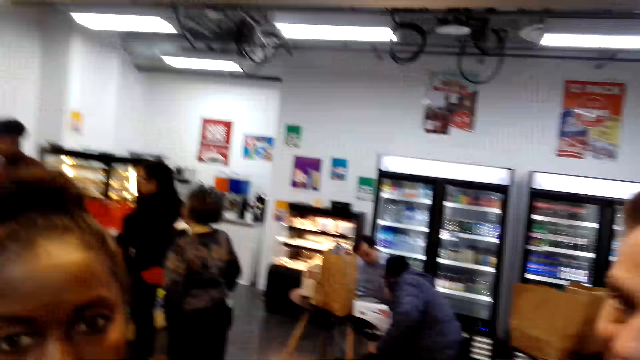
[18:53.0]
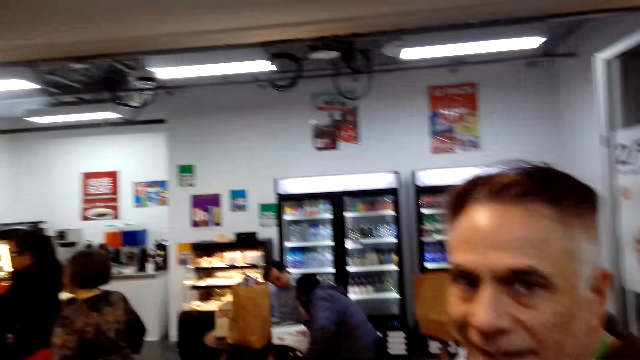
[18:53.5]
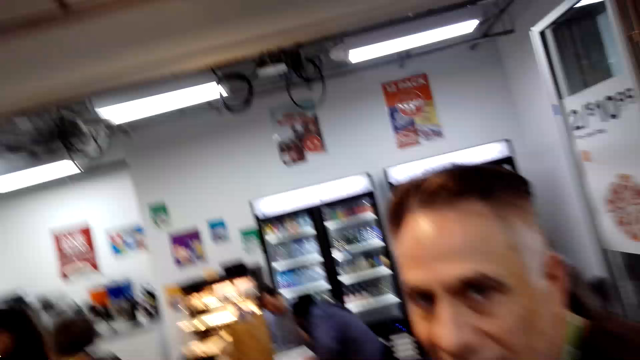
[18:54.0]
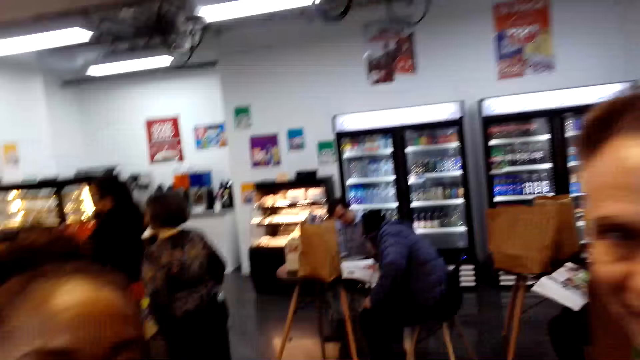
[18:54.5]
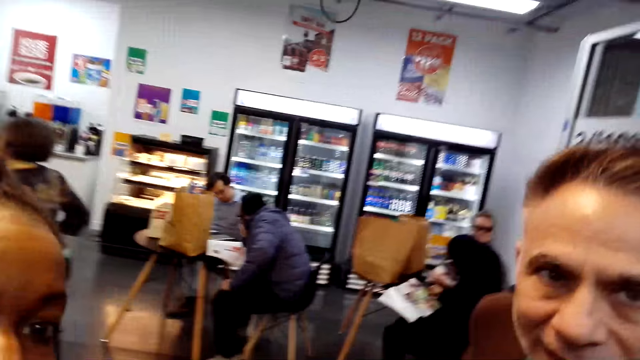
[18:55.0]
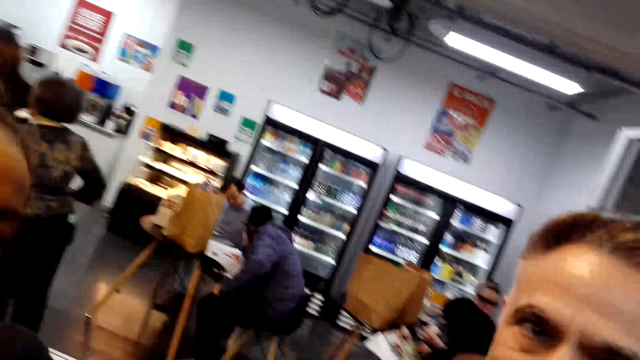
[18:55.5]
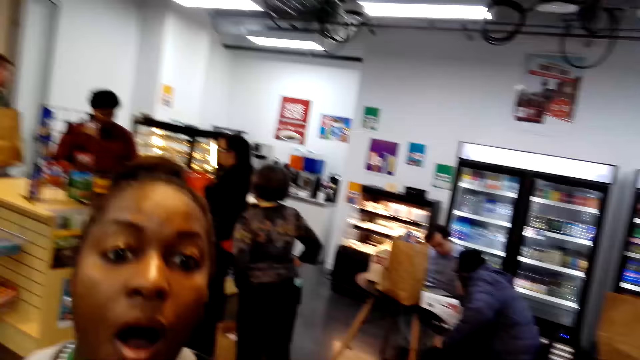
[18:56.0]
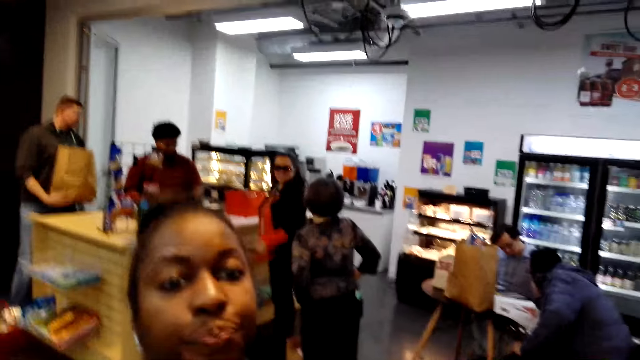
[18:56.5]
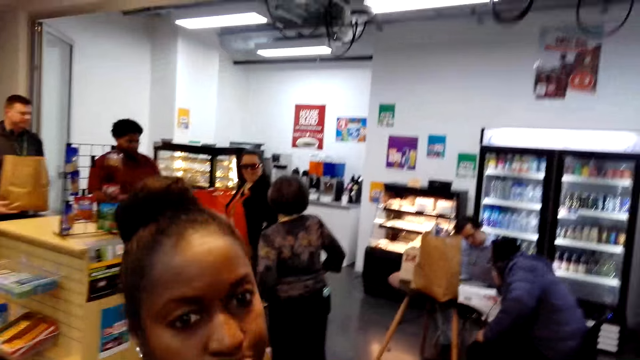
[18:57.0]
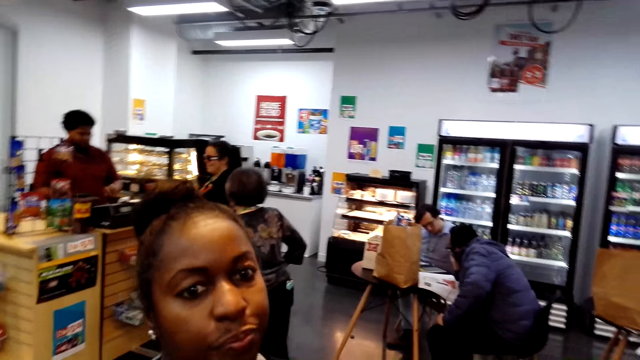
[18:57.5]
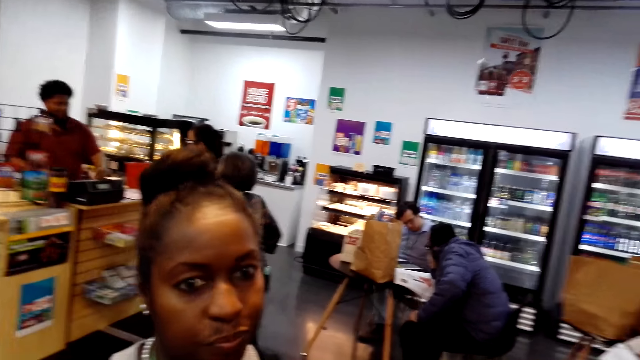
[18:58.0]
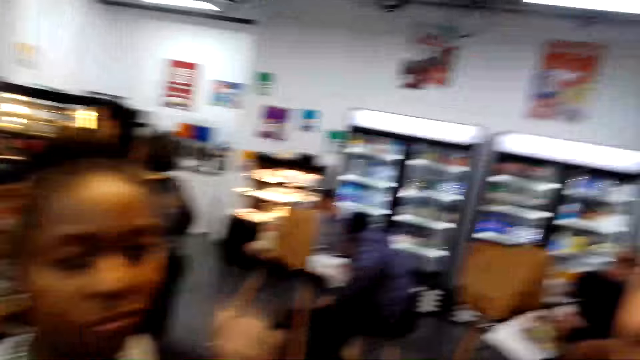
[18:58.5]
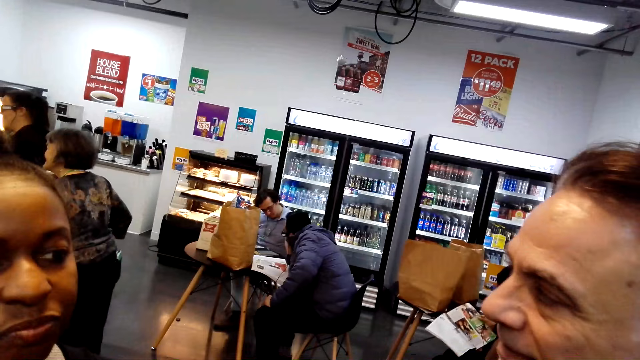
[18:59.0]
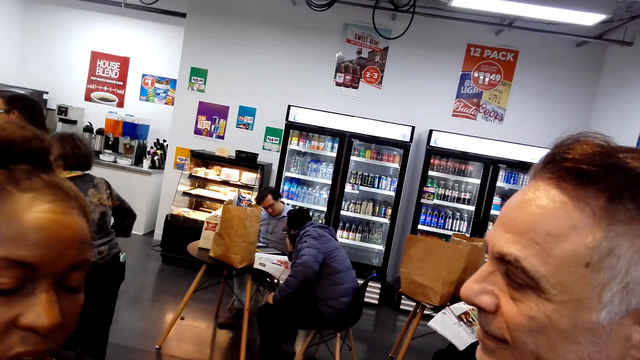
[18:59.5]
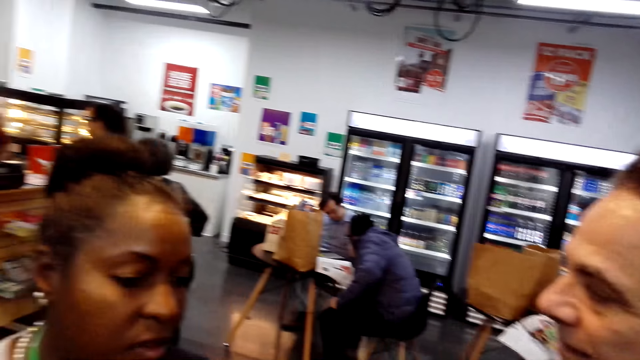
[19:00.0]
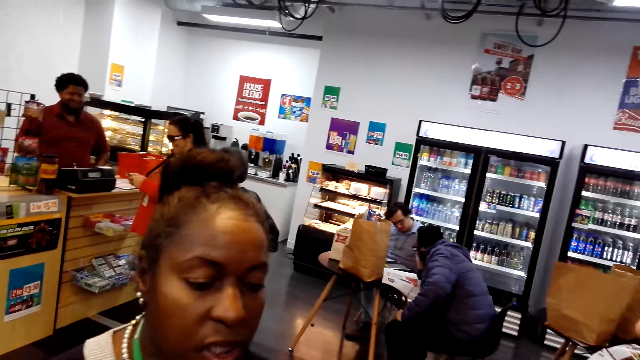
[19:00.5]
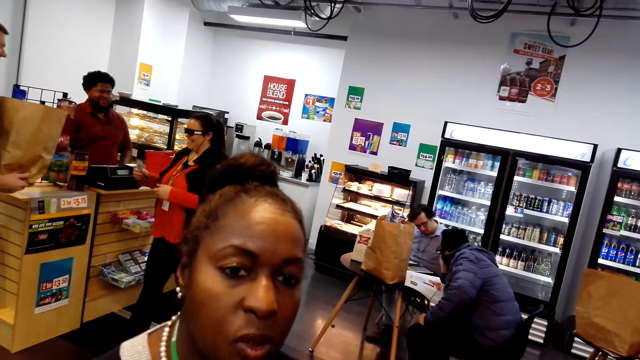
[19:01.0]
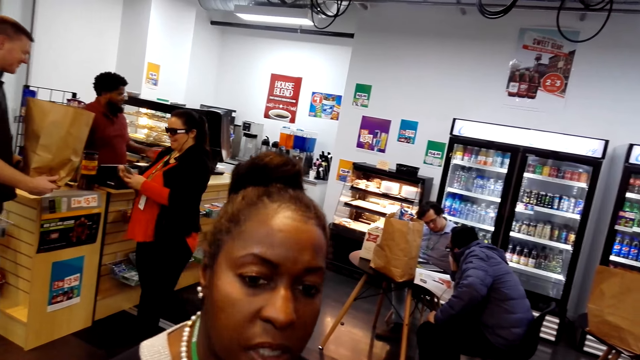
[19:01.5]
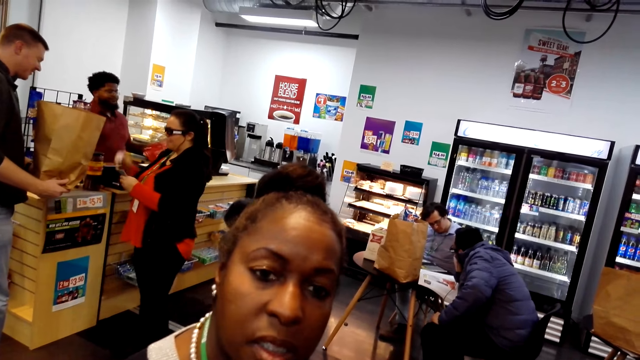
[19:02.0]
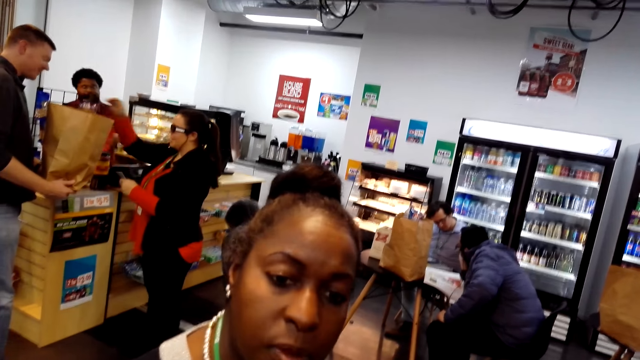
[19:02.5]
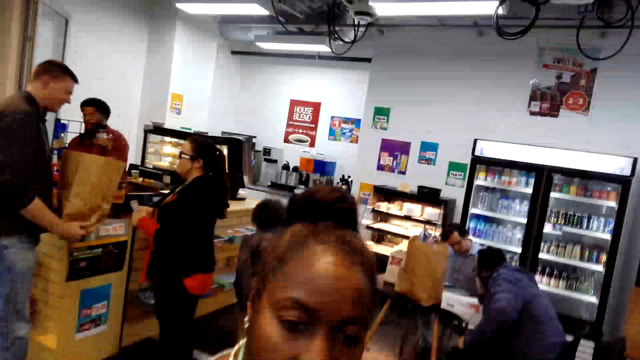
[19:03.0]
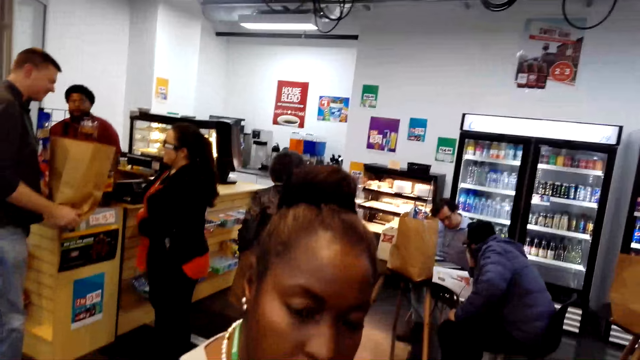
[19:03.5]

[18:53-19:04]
The camera wearer converses. A woman looks at the camera. The woman nods her head. A person walks in the supermarket. The woman converses. Another person hands over packaged items to the first person.

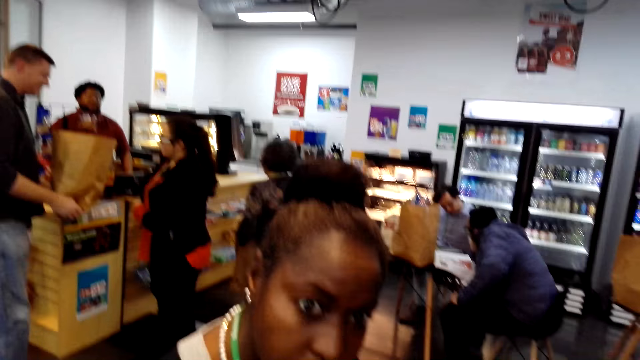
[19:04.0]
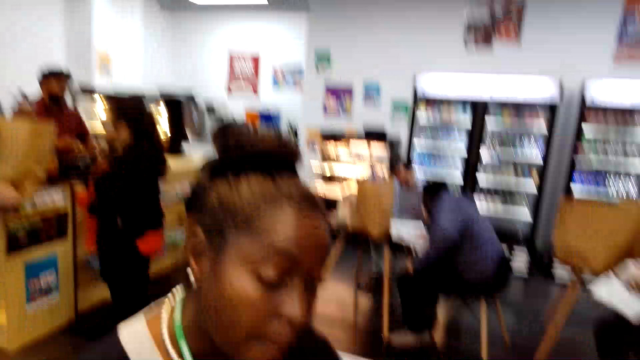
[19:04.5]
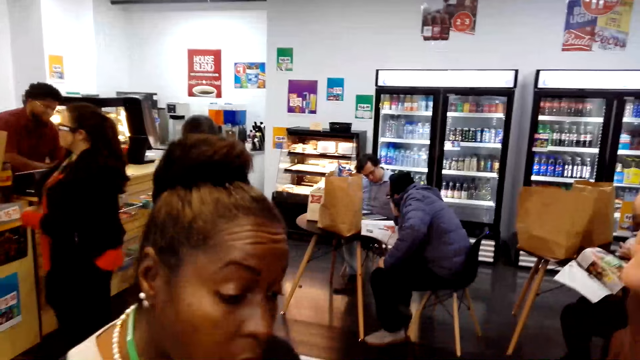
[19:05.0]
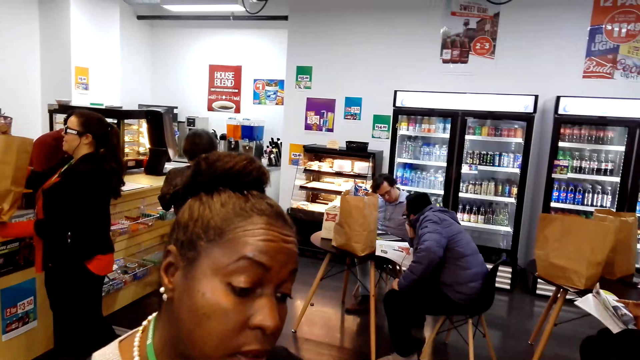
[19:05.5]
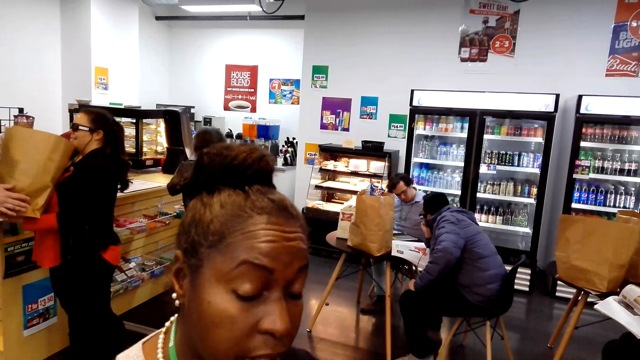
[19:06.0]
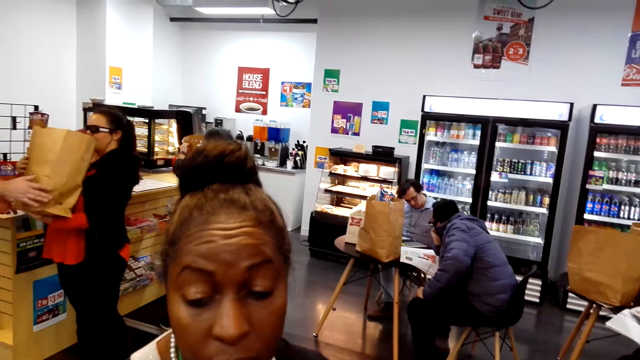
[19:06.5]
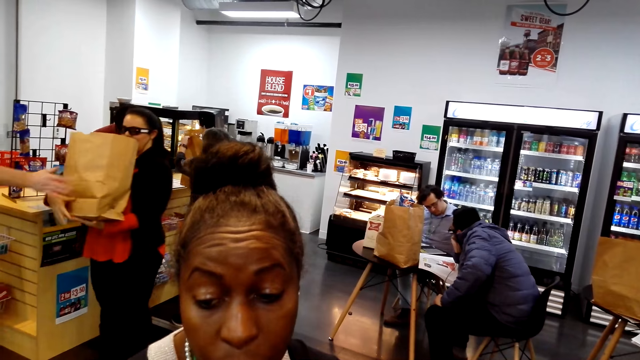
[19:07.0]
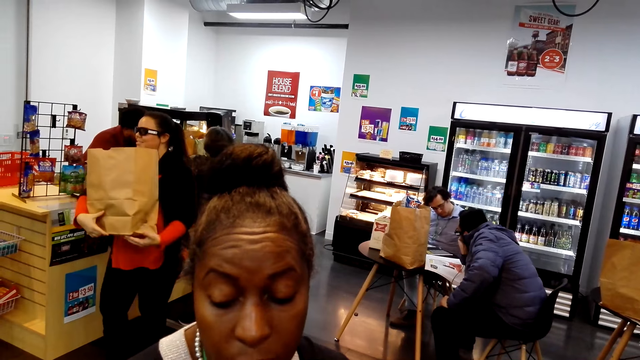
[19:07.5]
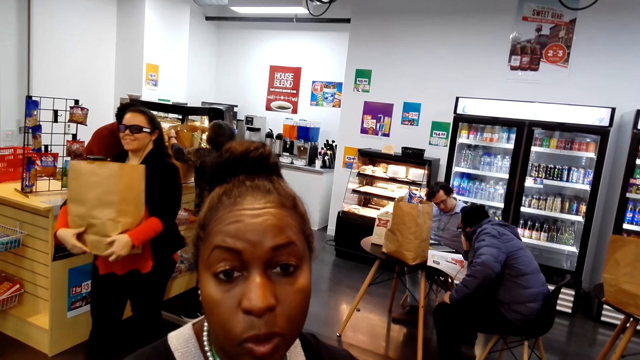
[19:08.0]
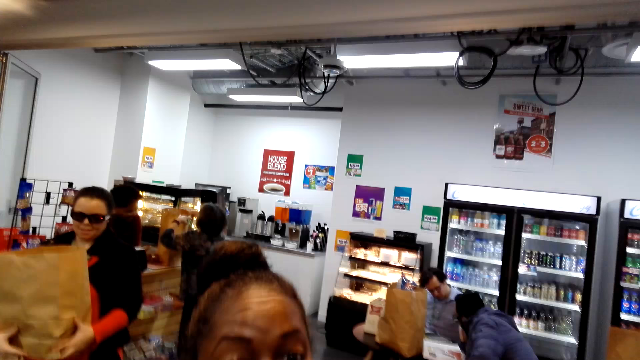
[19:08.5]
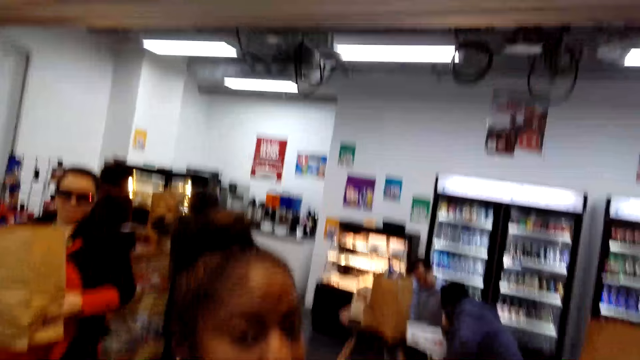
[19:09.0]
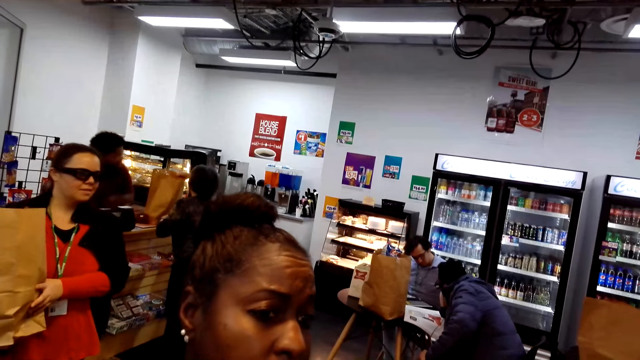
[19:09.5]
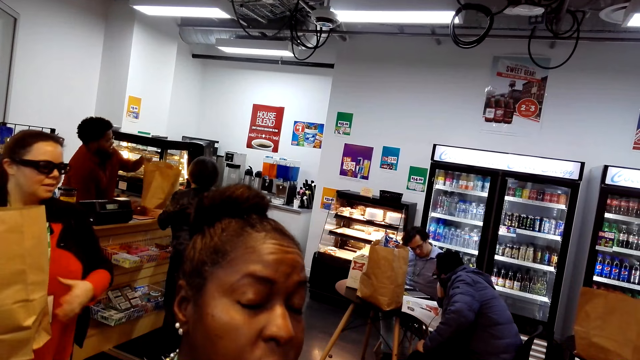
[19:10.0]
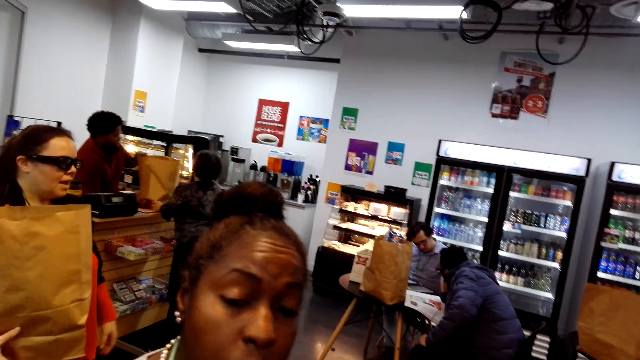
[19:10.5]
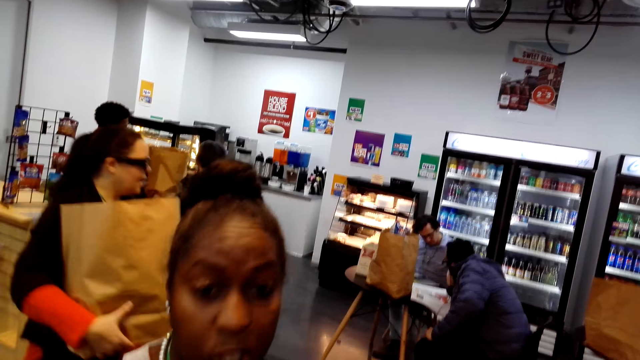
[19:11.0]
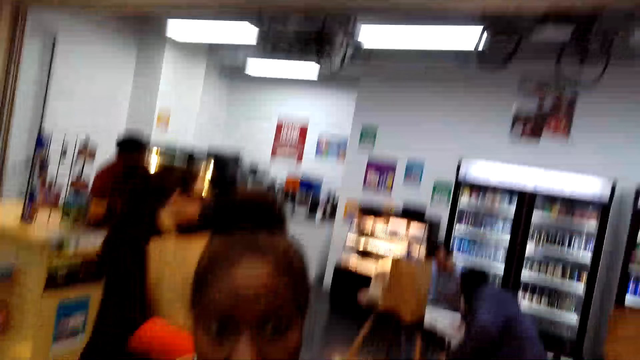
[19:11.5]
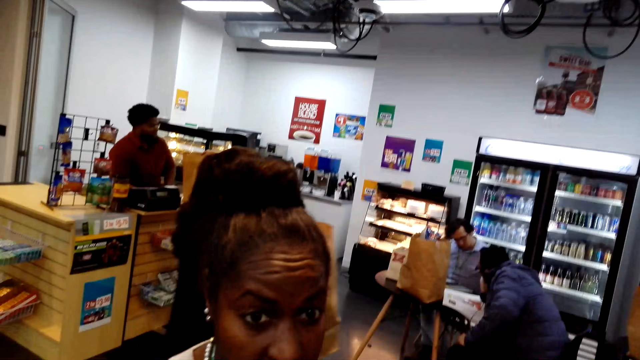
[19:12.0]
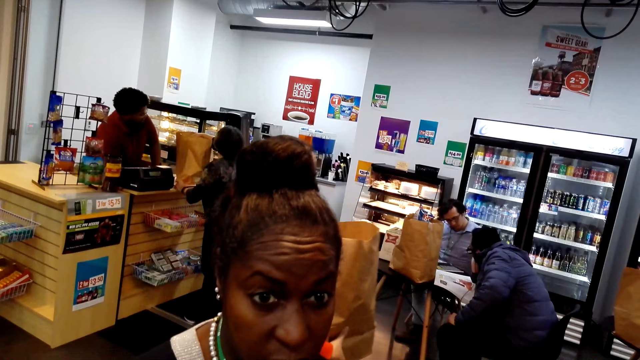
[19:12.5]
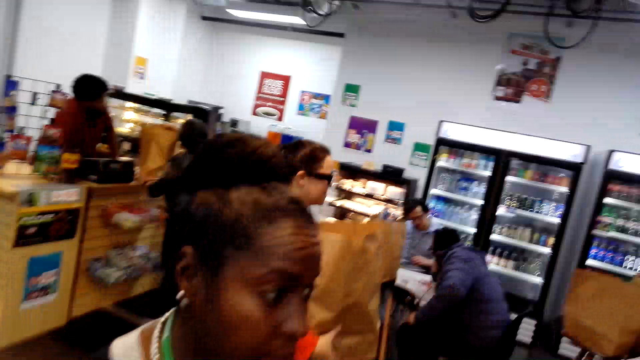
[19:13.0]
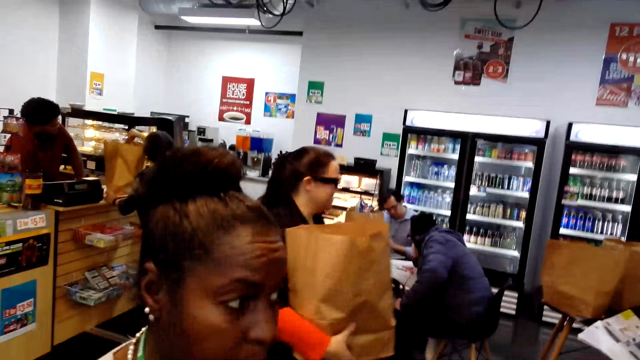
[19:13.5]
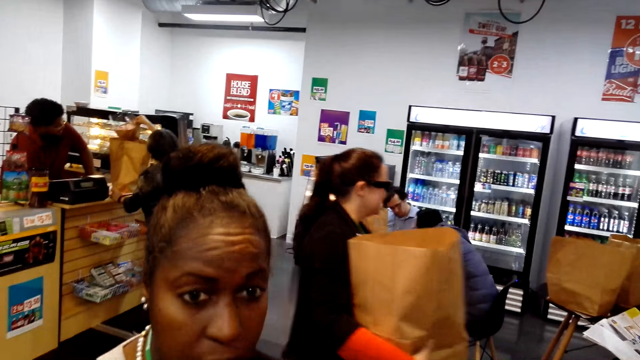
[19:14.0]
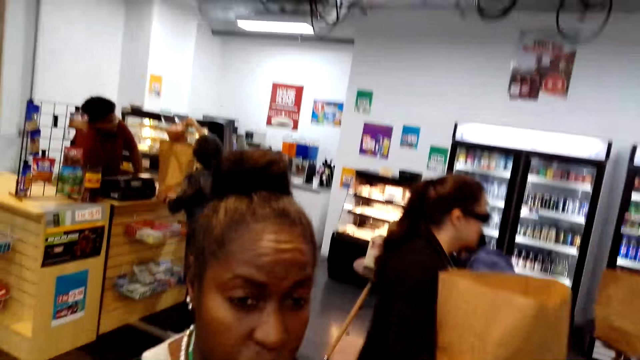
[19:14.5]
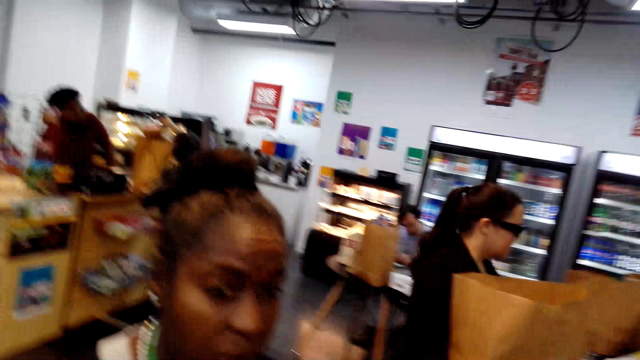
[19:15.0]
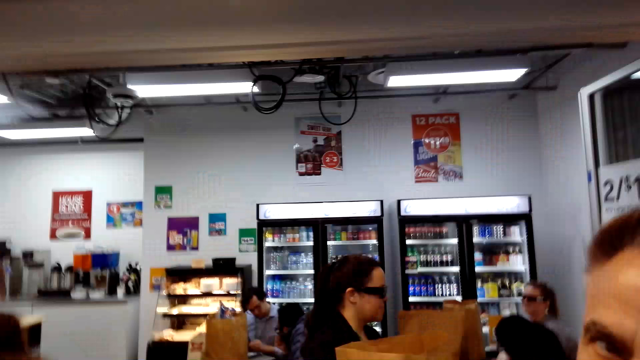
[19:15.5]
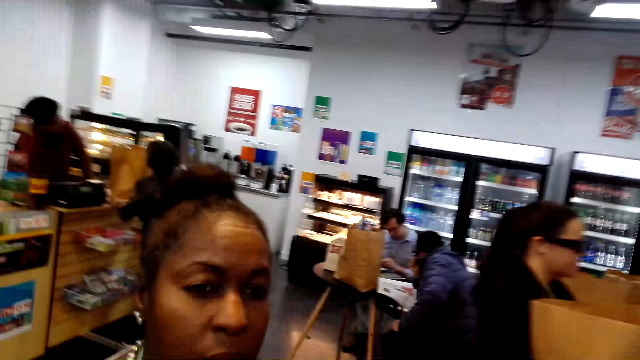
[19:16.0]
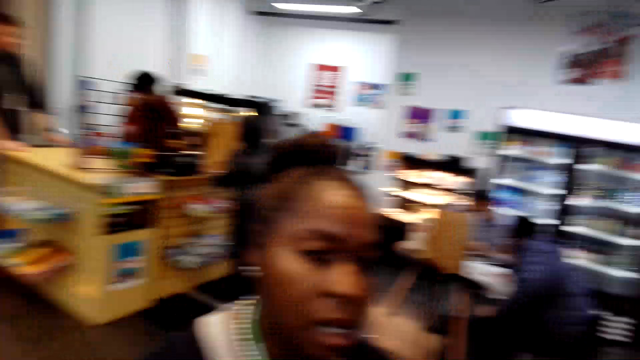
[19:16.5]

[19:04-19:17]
A person bends in the supermarket counter. Another person places the packaged items on the supermarket counter. Another person walks with packaged items. The camera wearer converses.
